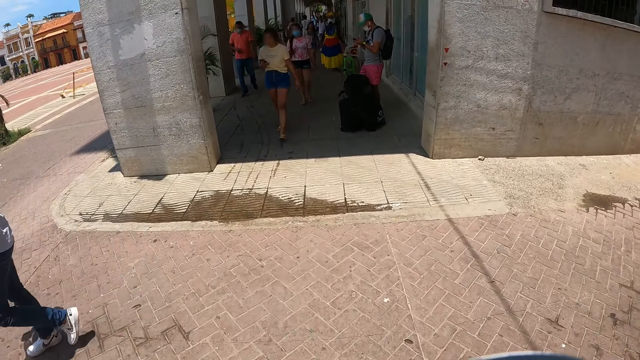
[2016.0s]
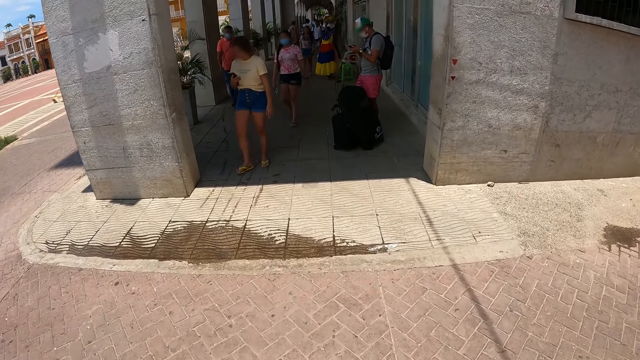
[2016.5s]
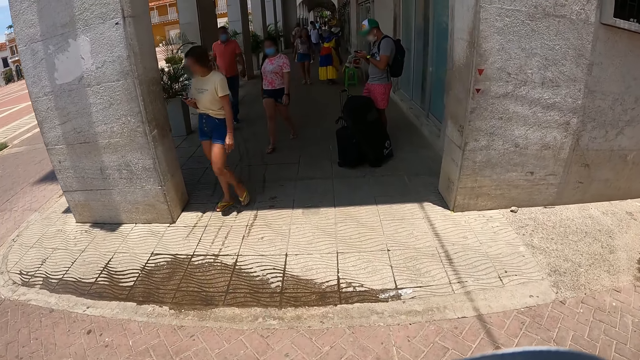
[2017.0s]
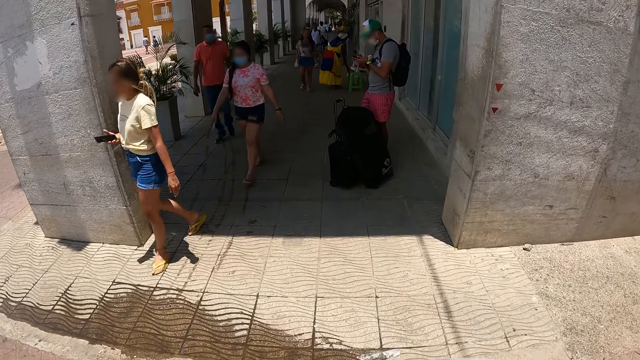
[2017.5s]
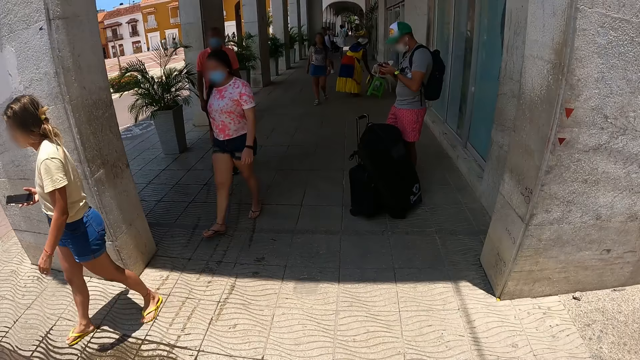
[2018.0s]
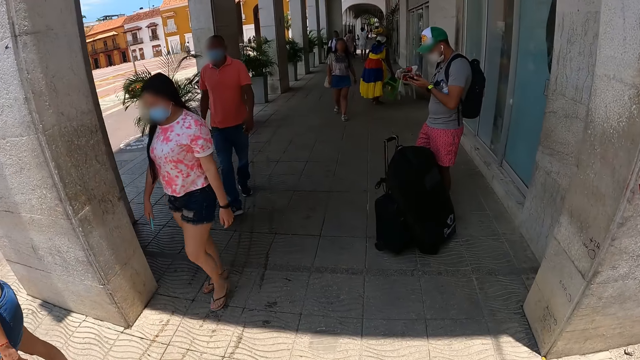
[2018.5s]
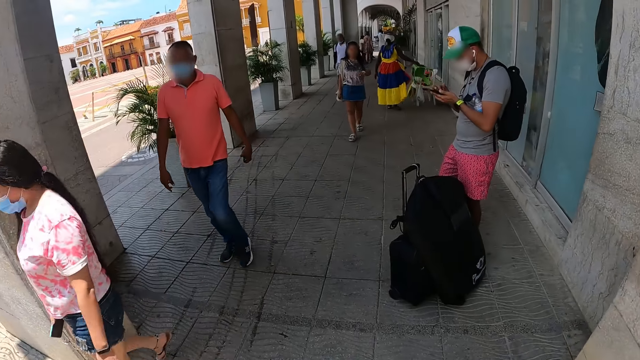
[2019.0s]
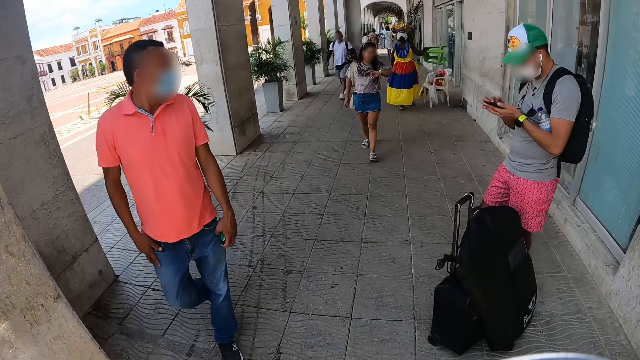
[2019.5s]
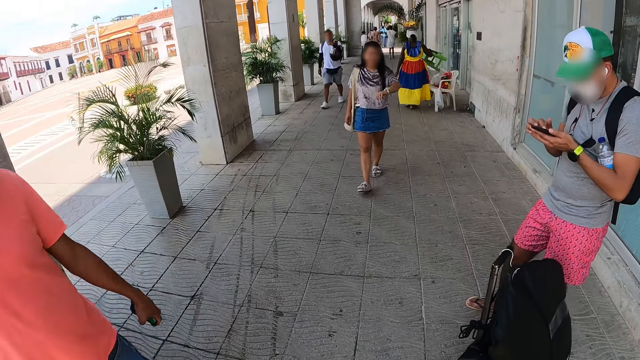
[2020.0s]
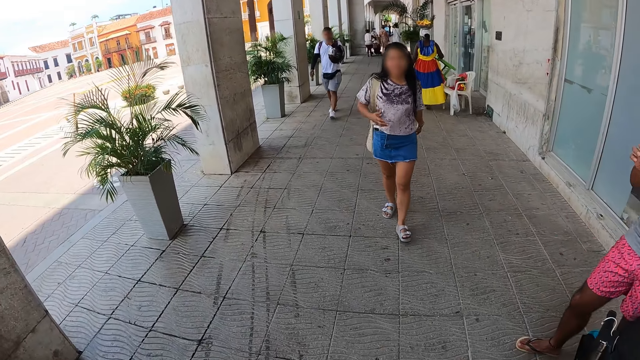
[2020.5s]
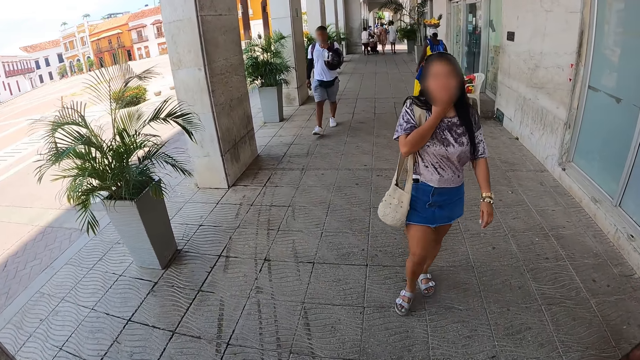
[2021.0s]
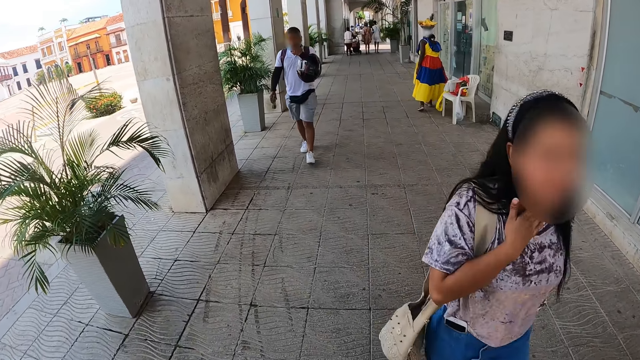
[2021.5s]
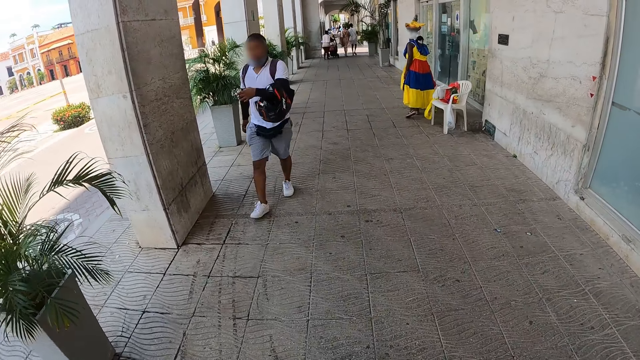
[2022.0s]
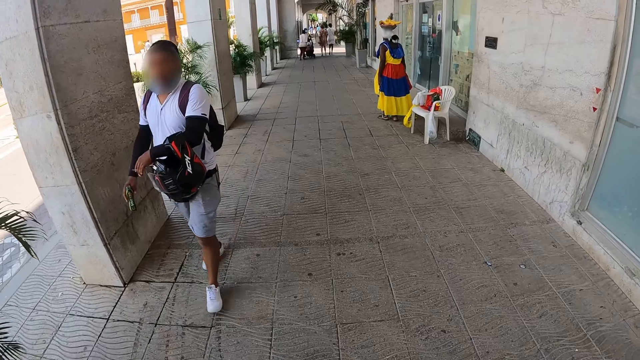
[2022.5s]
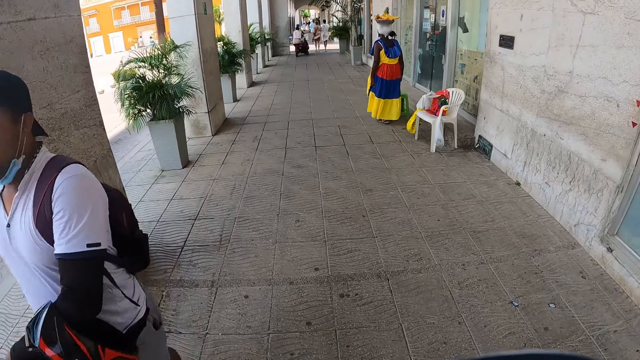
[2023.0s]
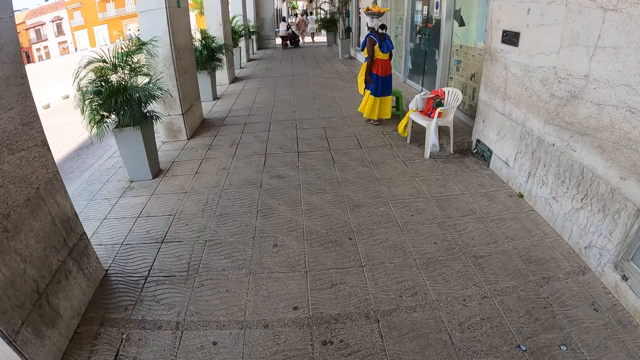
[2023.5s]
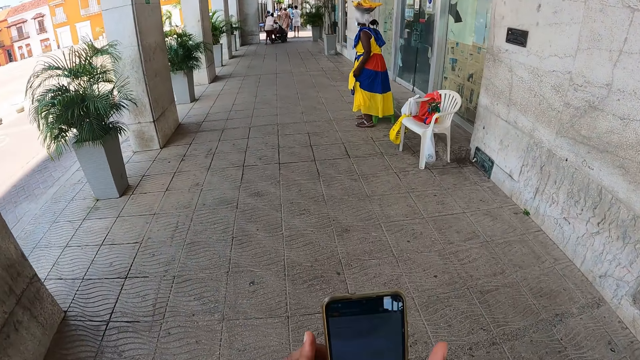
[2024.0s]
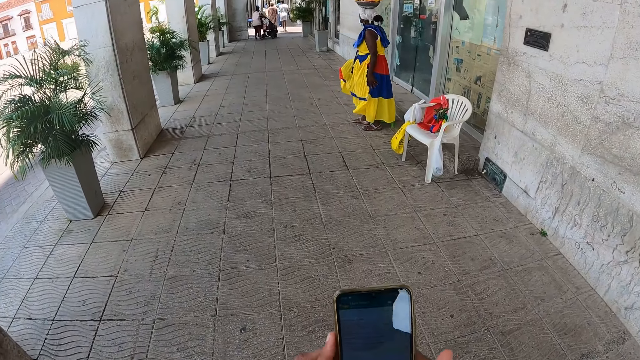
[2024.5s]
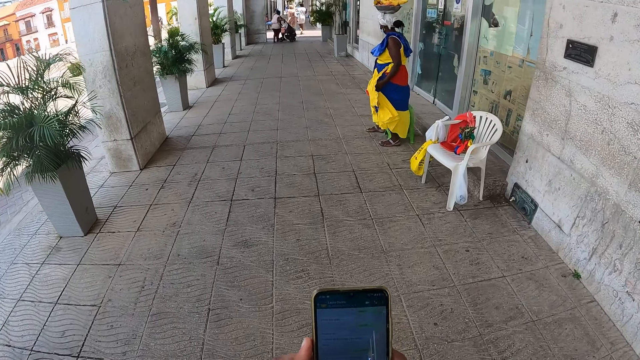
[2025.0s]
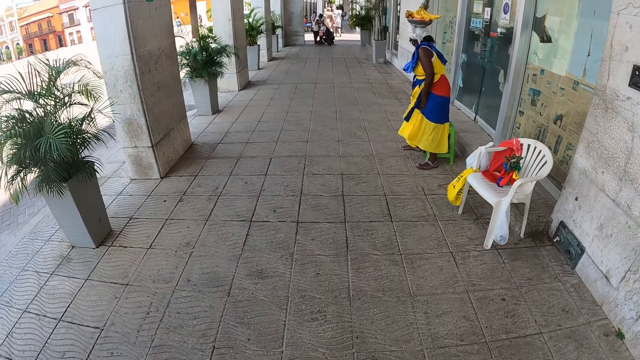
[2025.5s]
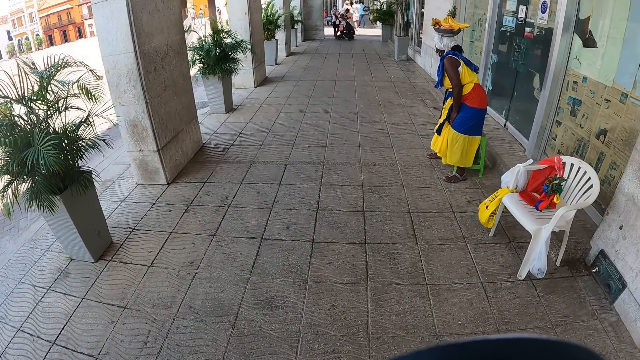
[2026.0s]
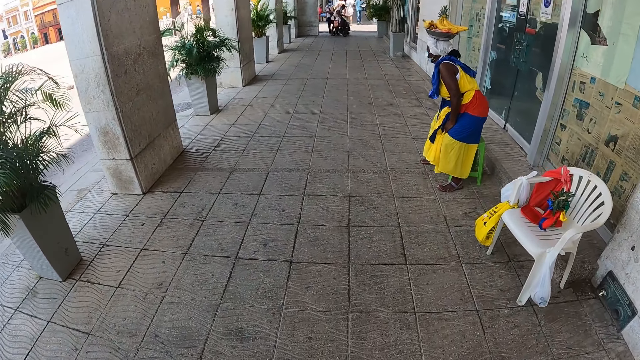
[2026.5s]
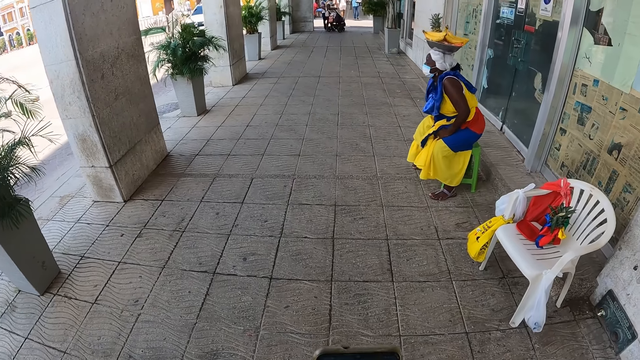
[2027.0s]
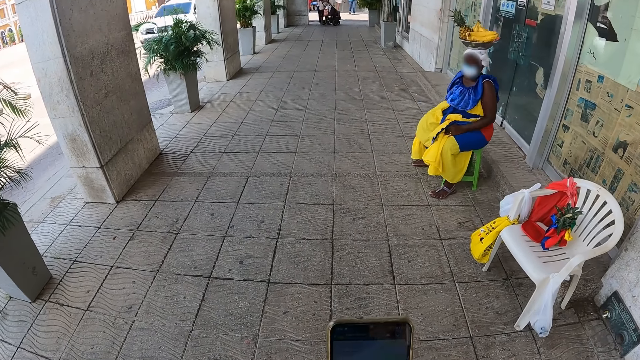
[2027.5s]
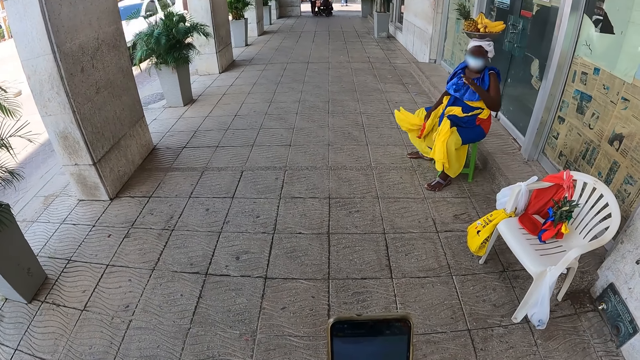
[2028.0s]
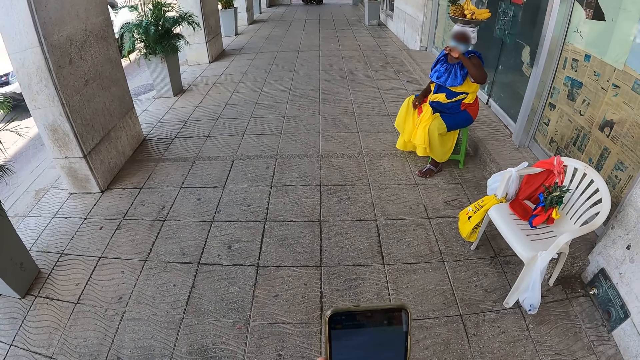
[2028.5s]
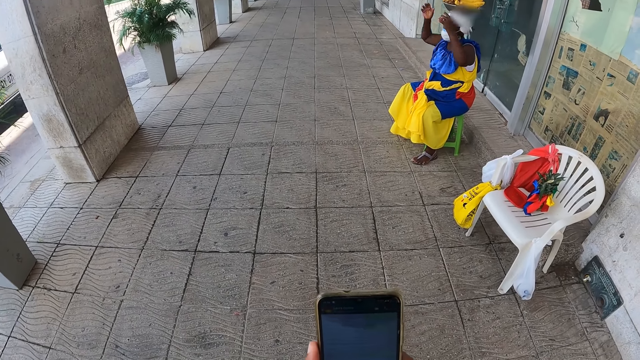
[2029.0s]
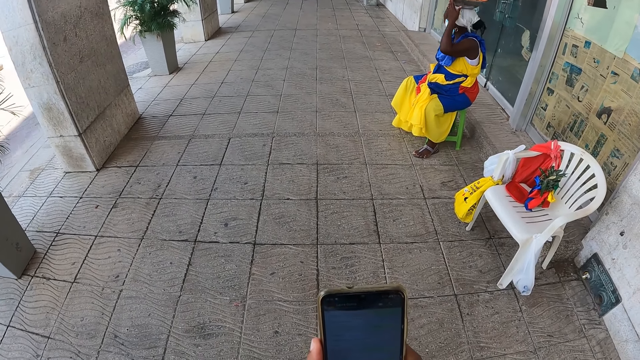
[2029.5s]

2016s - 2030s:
A woman moves around, picks up a stool, moves around, puts the stool on the ground, and moves around. The camera wearer looks at a mobile phone and walks around. The woman sits on the stool. The camera wearer operates the mobile phone. The woman moves her hands.

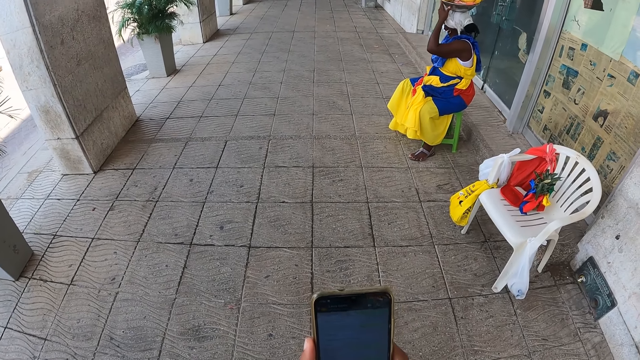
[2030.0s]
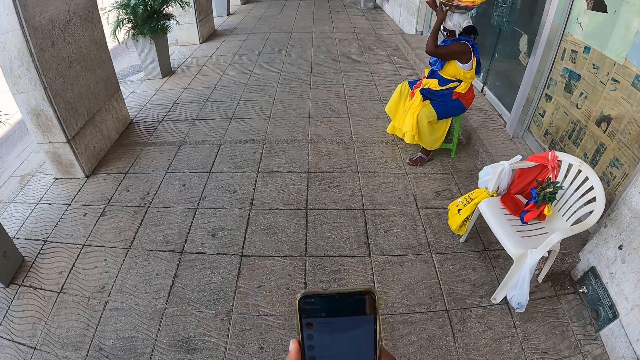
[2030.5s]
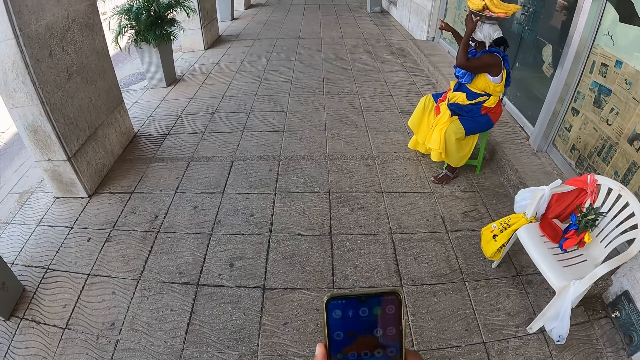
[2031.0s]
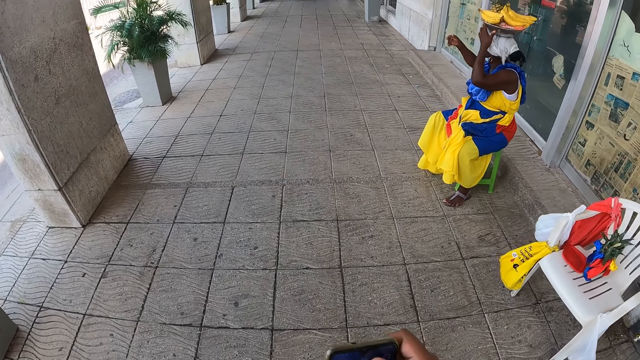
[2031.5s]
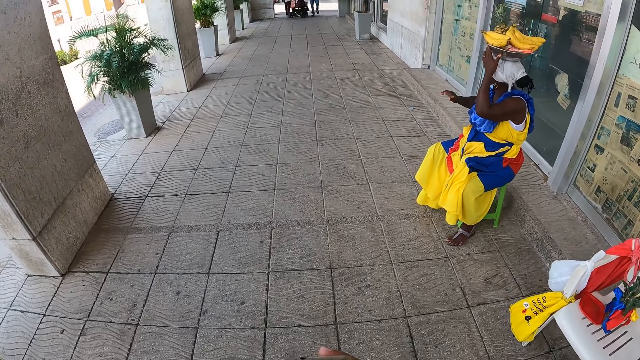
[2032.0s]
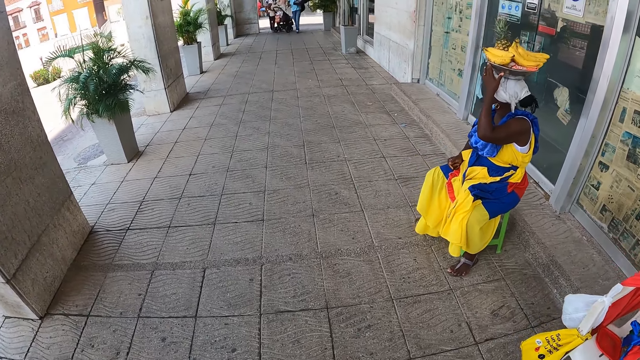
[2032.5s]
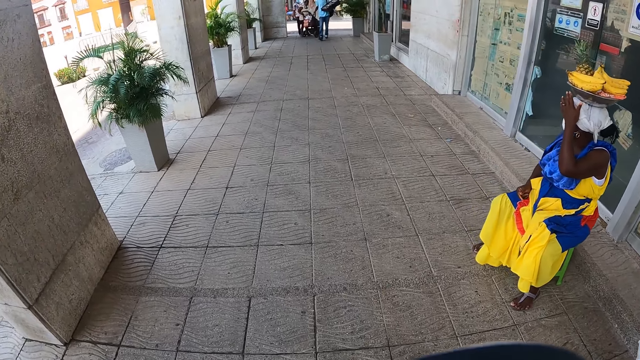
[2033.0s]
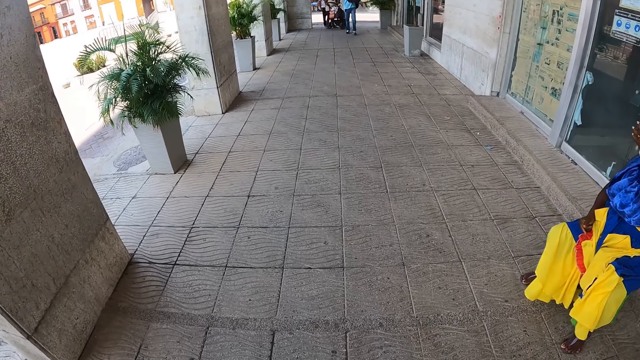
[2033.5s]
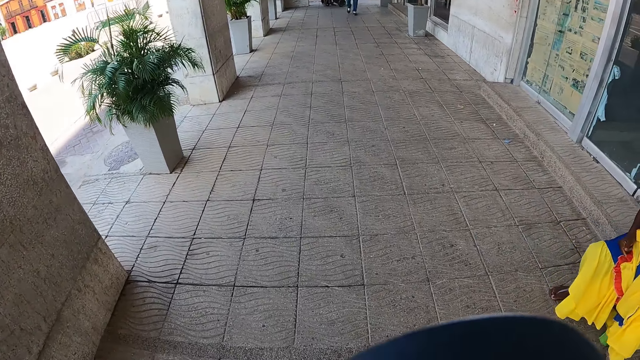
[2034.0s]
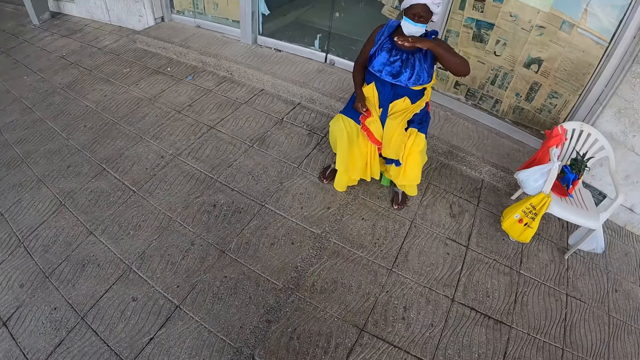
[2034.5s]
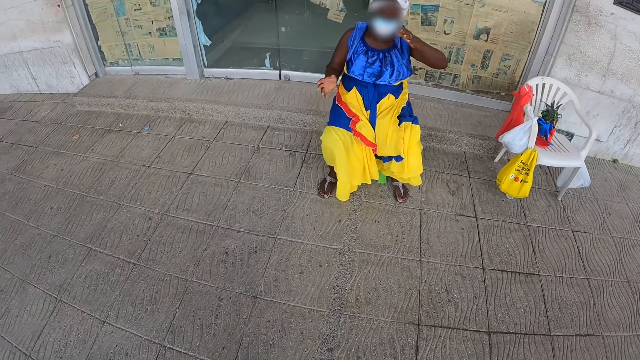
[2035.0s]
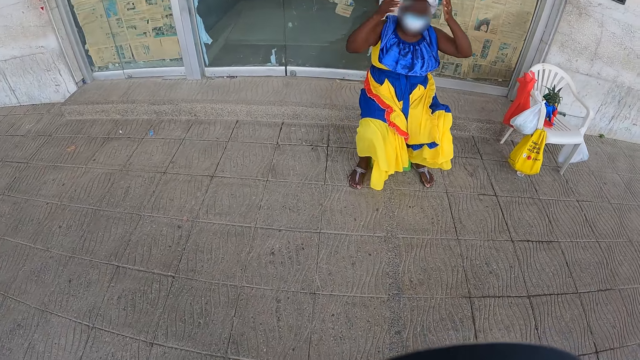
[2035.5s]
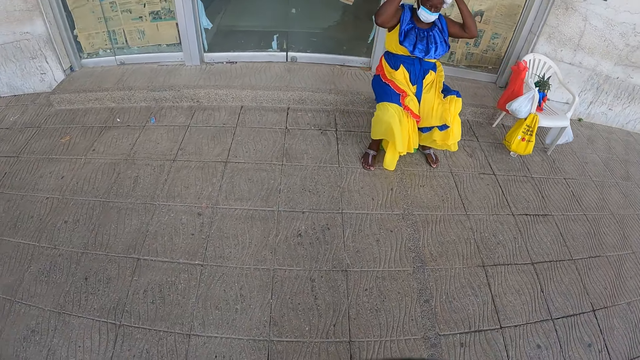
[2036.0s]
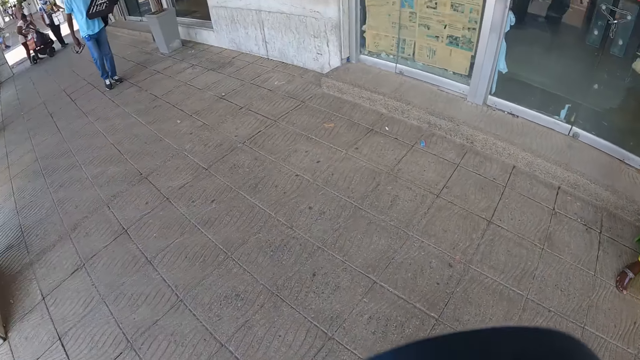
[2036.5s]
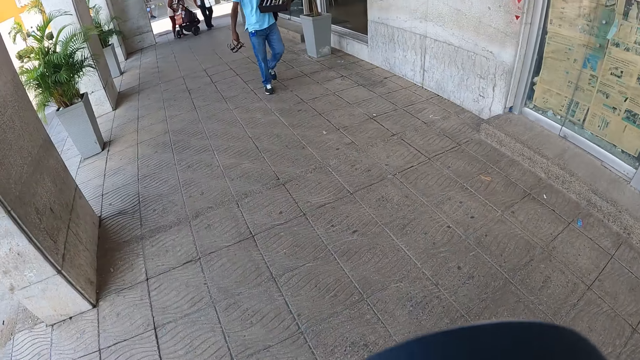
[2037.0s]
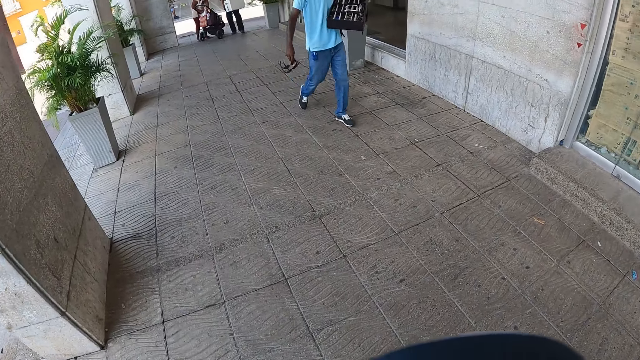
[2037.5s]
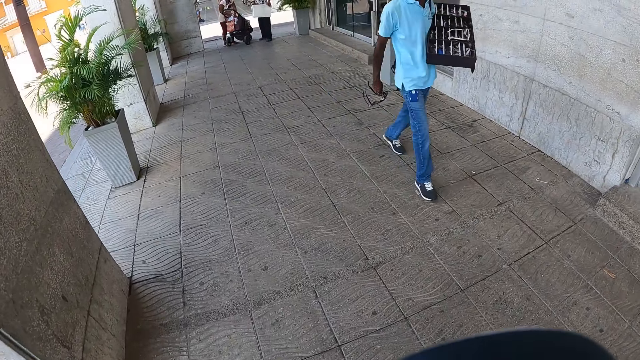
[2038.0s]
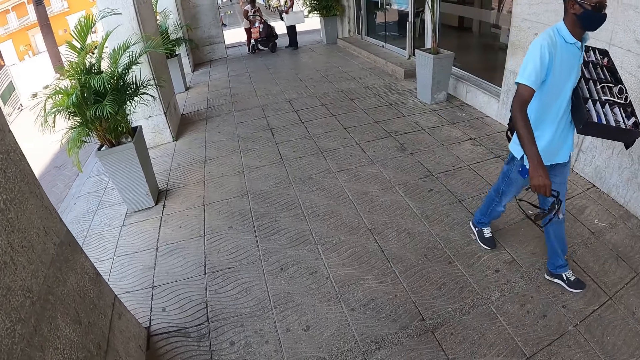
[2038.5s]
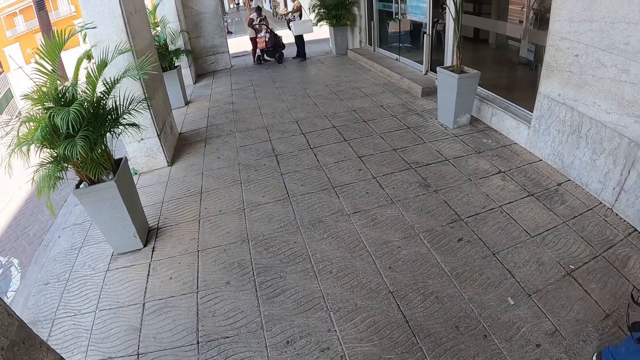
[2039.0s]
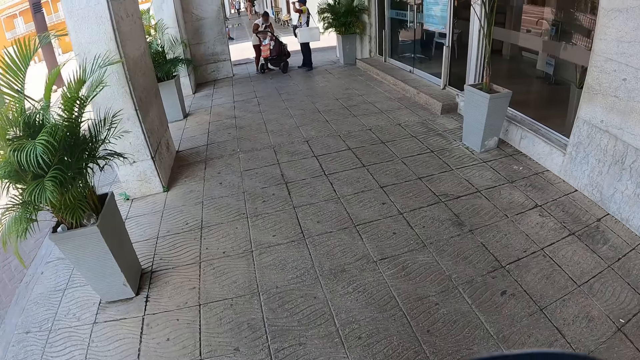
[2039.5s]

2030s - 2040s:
A woman holds a tray on her head and uses gestures. The camera wearer walks around and looks around. The woman uses gestures and holds the tray on her head. The camera wearer turns around the walkway. A man turns around. The camera wearer walks along the walkway.
